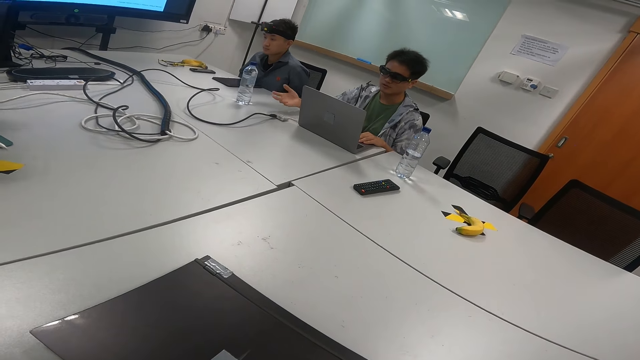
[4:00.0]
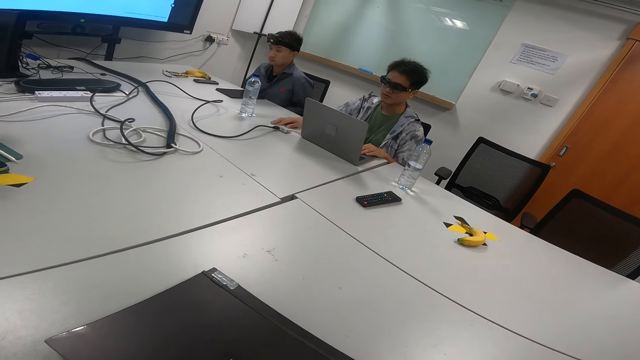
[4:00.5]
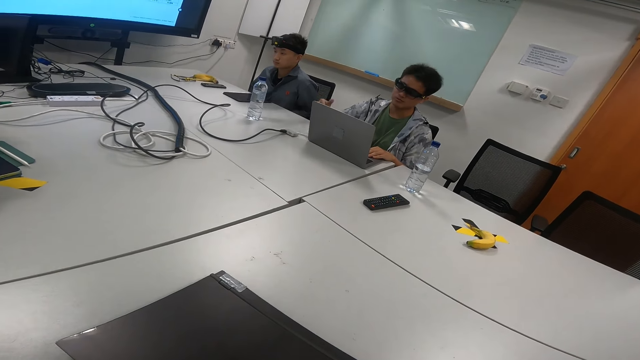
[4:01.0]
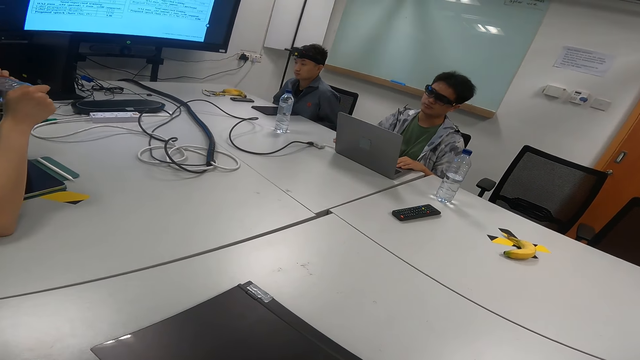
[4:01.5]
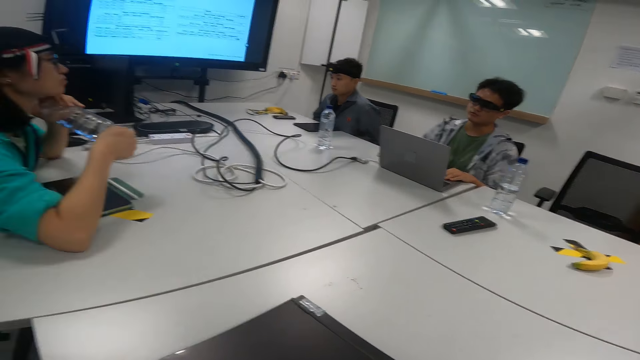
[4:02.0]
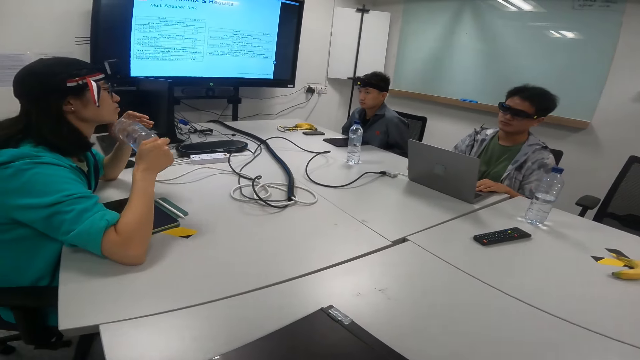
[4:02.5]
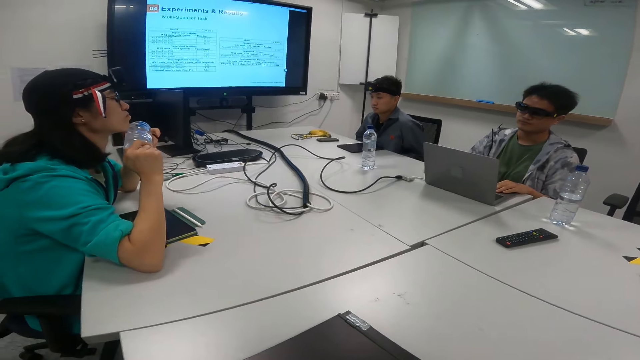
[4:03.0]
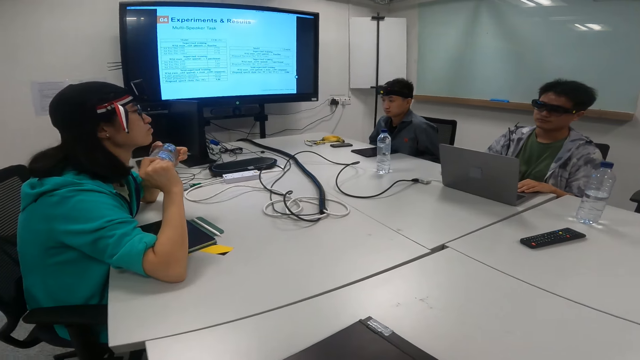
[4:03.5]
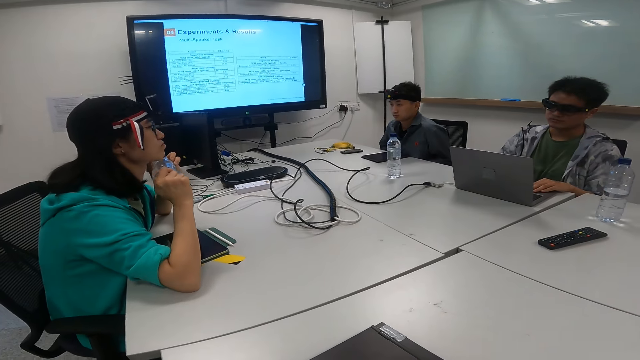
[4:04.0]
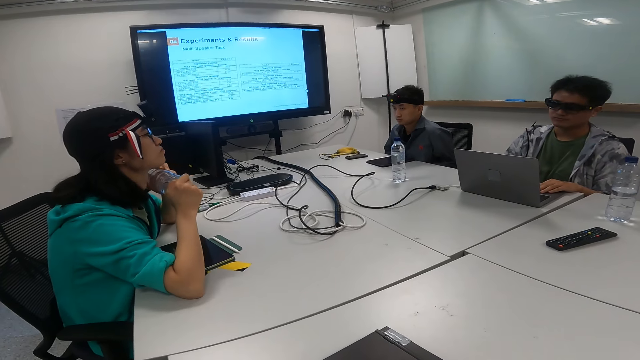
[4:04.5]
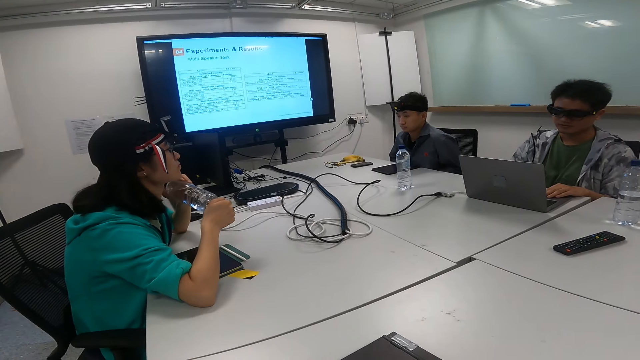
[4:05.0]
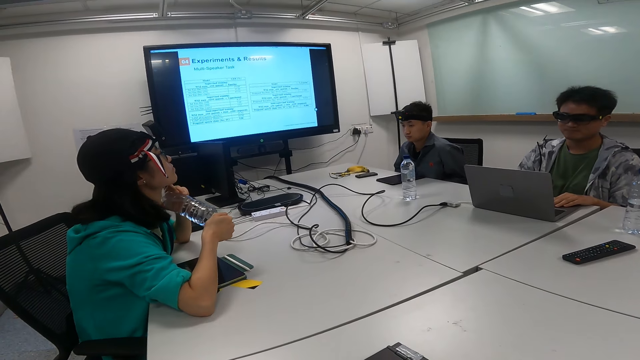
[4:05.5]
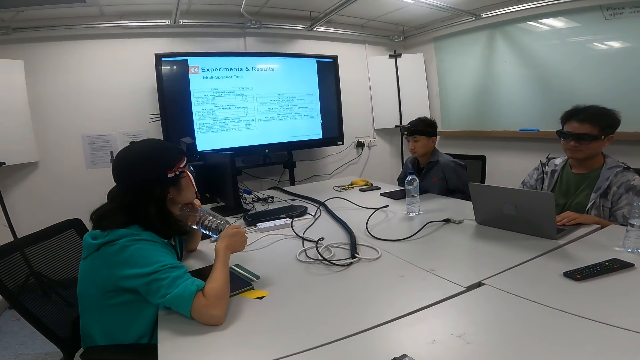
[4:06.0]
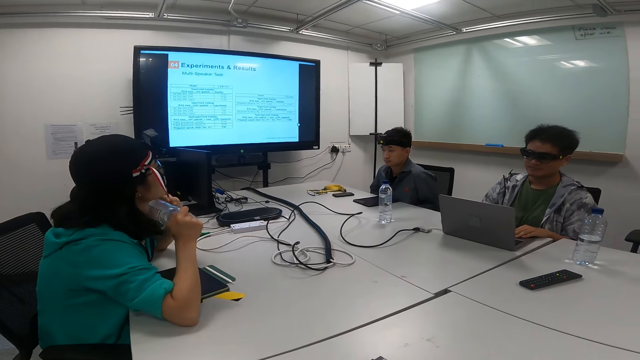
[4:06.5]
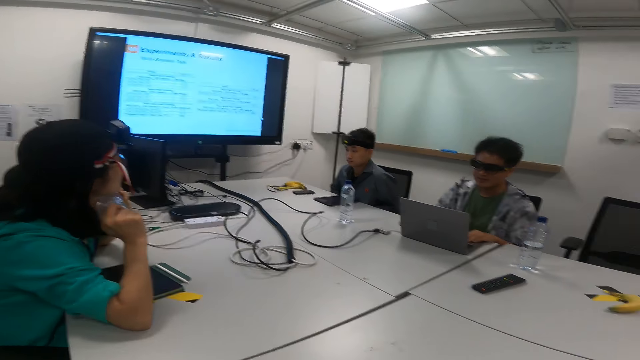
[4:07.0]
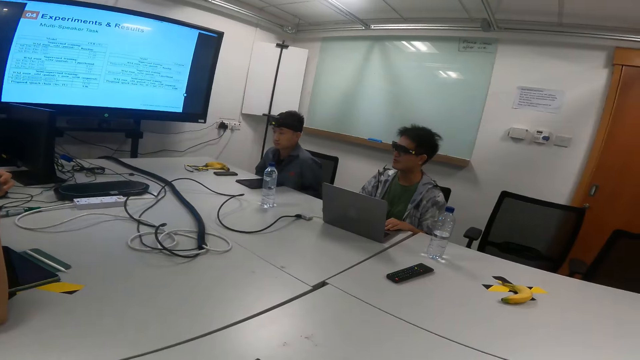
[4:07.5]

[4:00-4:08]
The camera wearer watches television.

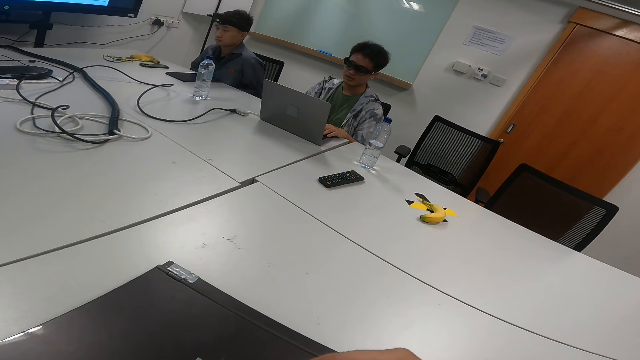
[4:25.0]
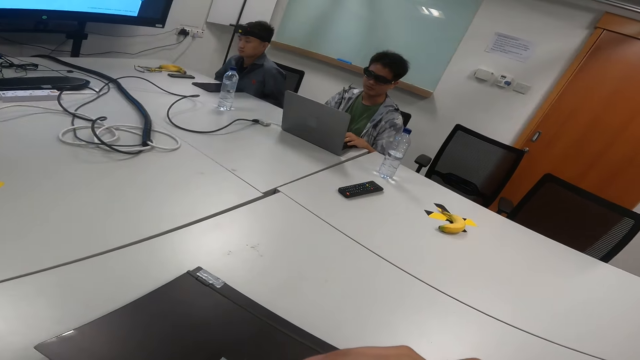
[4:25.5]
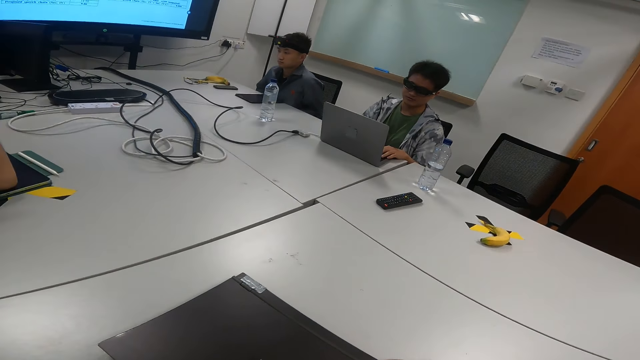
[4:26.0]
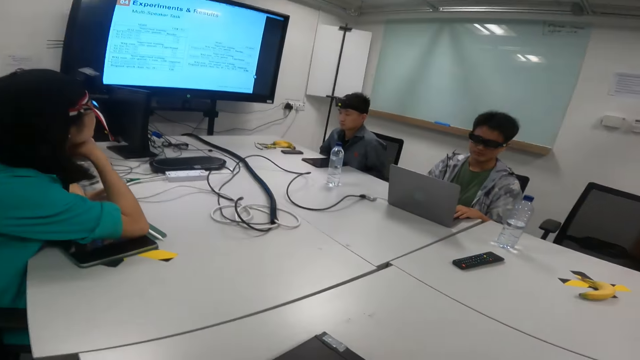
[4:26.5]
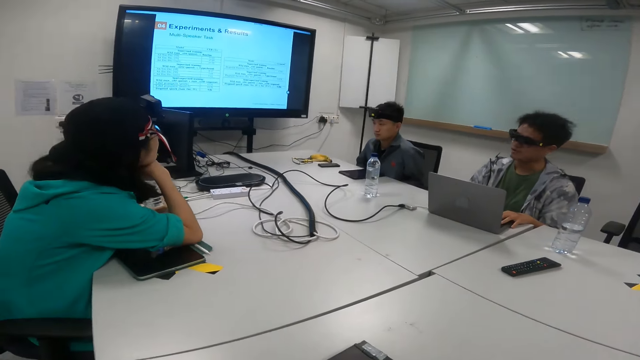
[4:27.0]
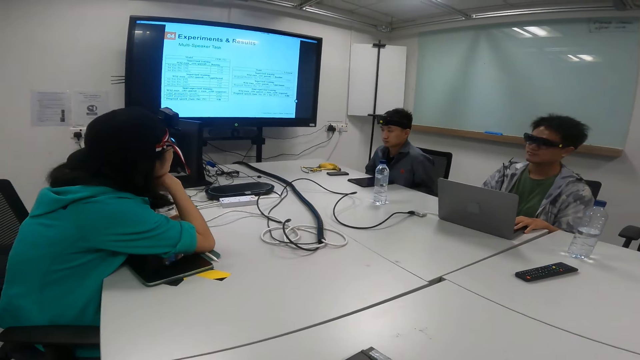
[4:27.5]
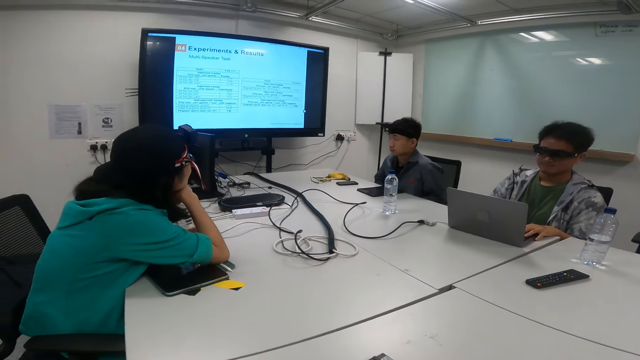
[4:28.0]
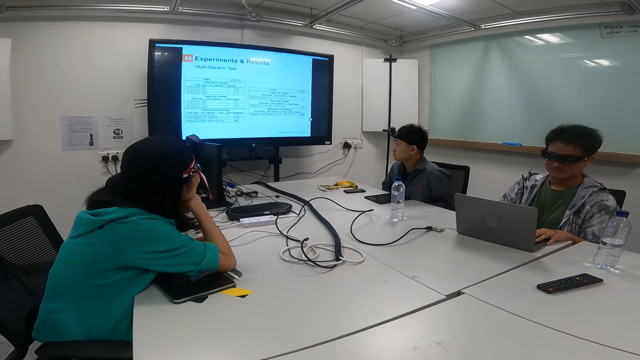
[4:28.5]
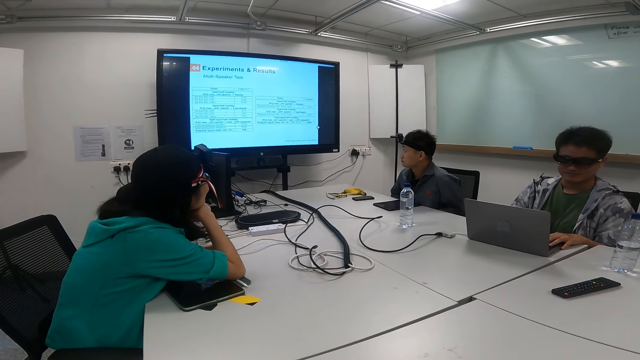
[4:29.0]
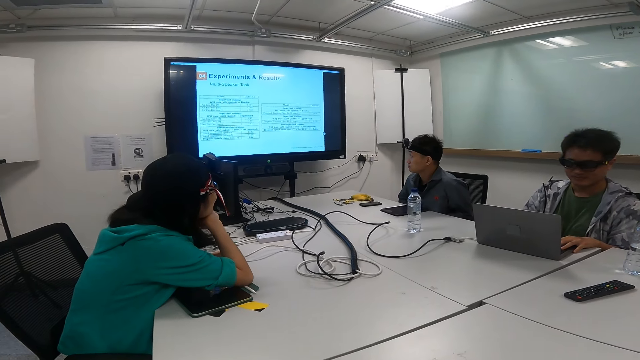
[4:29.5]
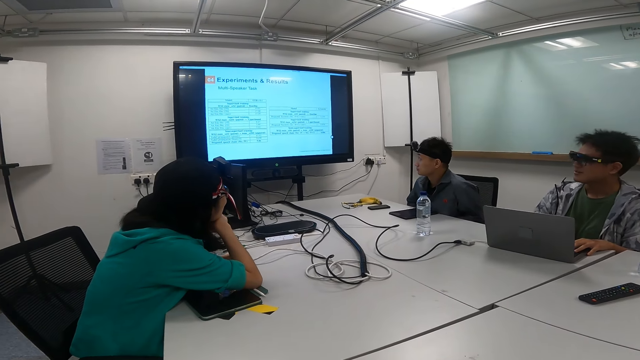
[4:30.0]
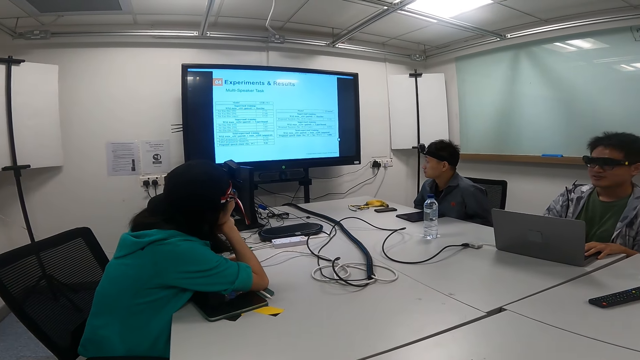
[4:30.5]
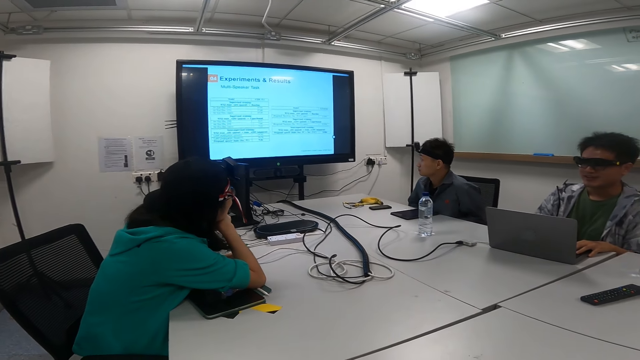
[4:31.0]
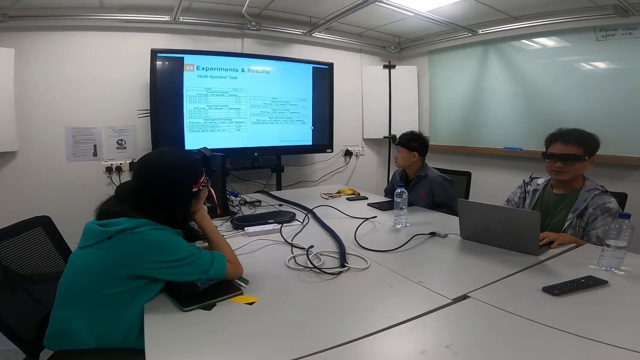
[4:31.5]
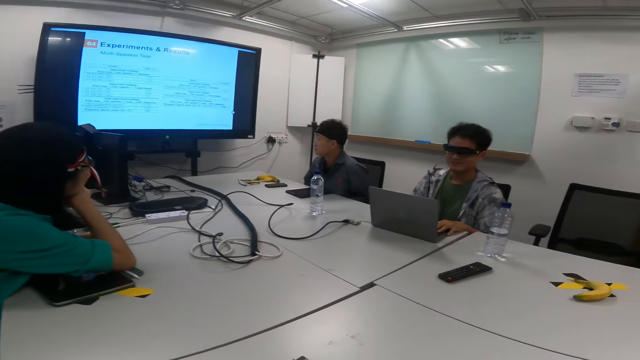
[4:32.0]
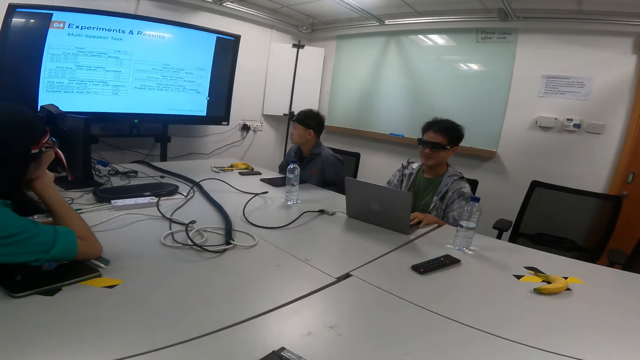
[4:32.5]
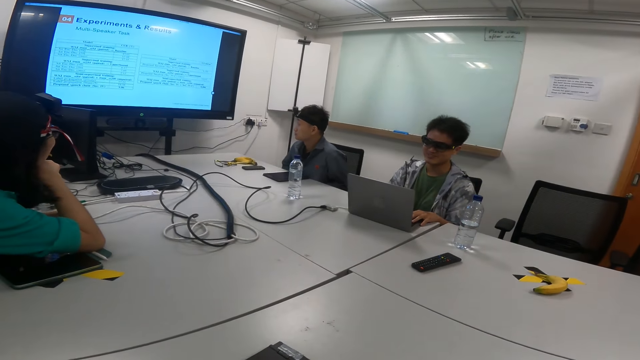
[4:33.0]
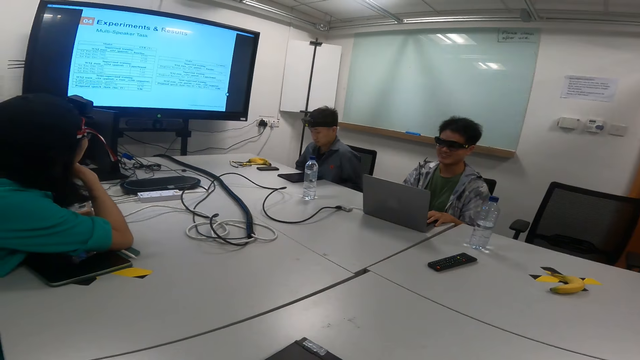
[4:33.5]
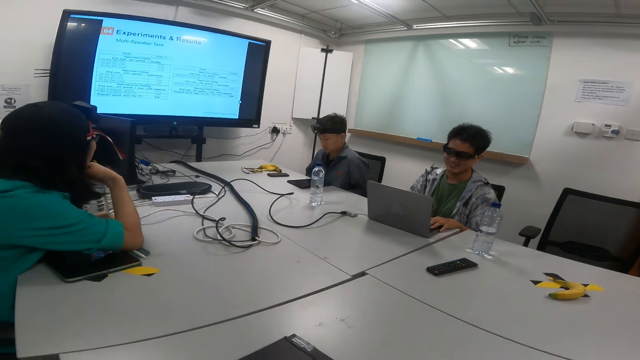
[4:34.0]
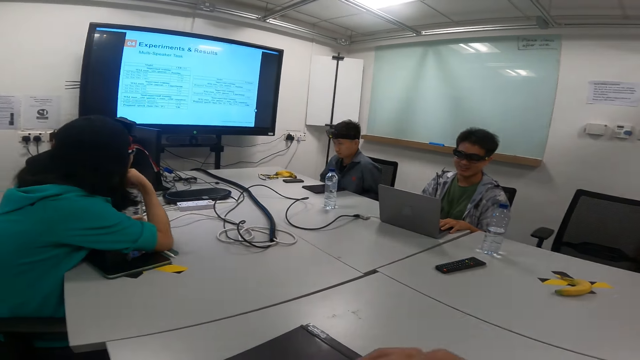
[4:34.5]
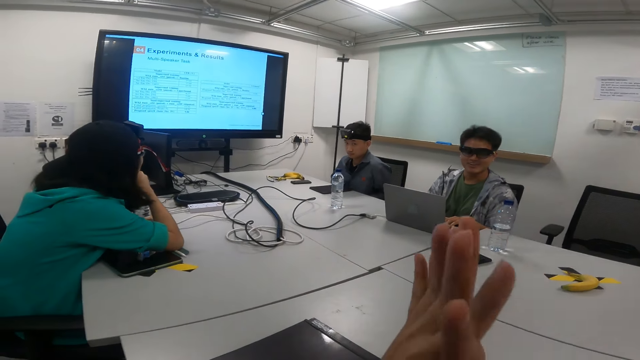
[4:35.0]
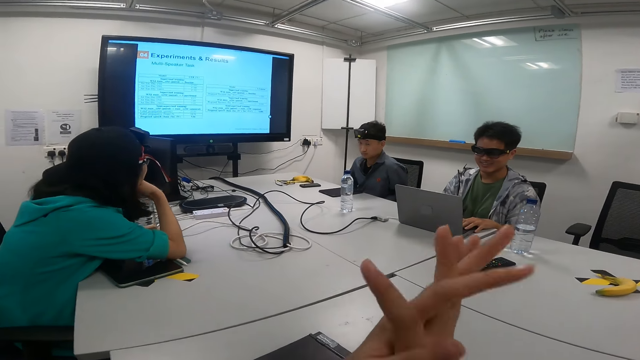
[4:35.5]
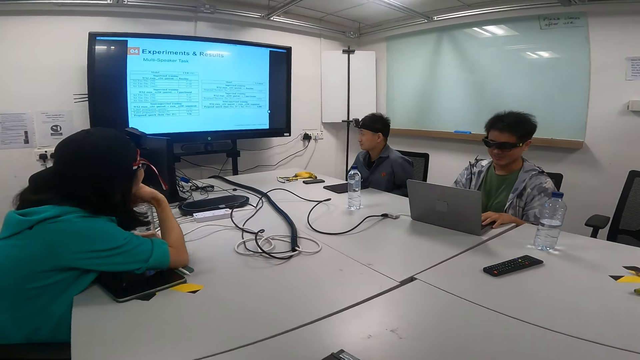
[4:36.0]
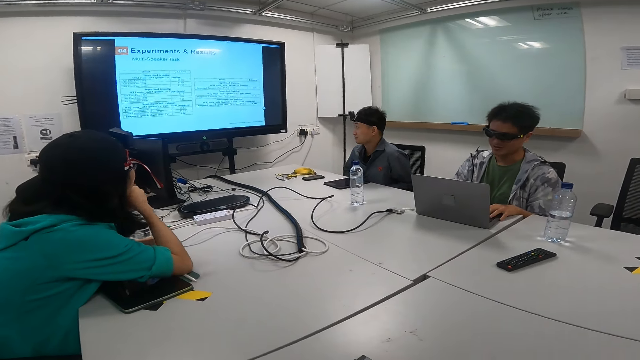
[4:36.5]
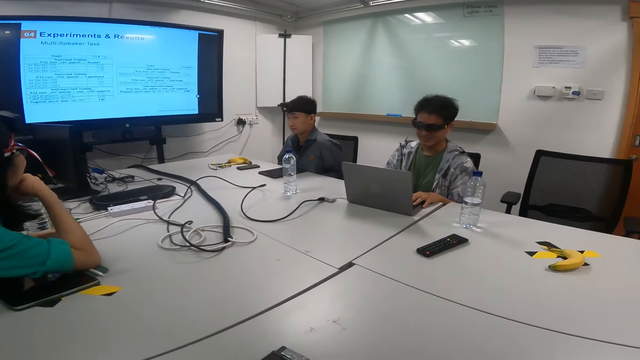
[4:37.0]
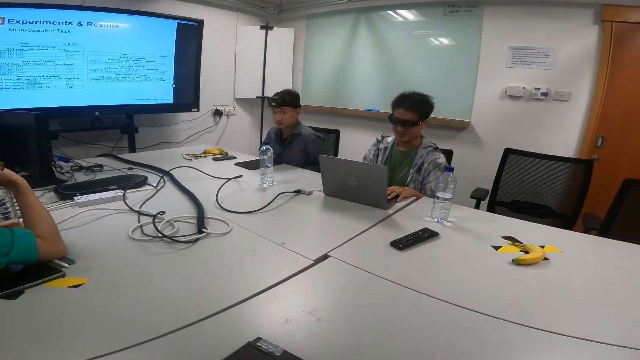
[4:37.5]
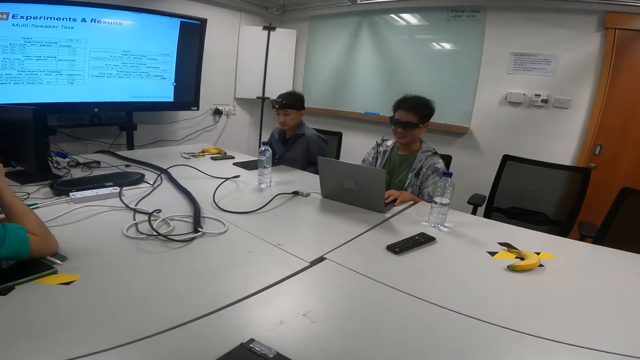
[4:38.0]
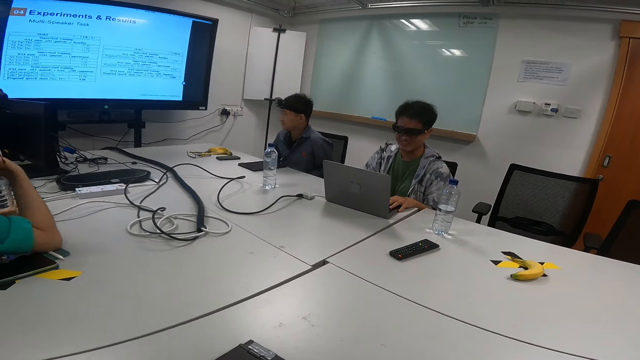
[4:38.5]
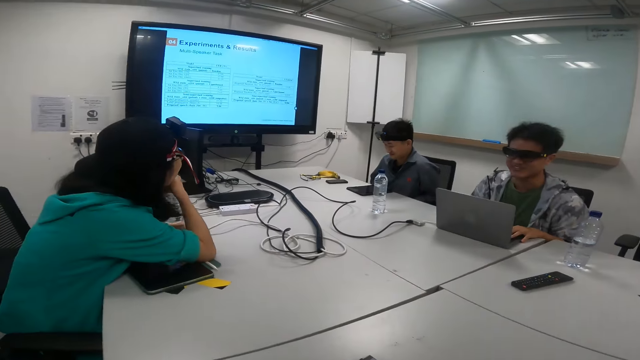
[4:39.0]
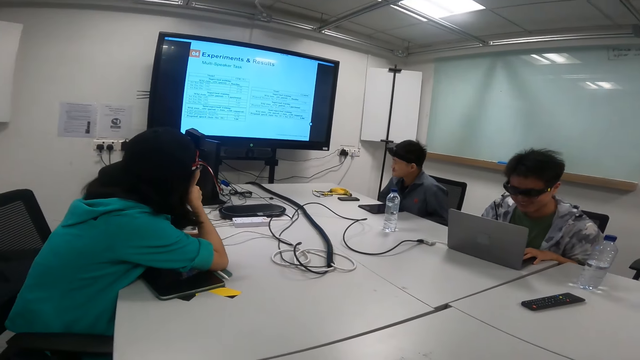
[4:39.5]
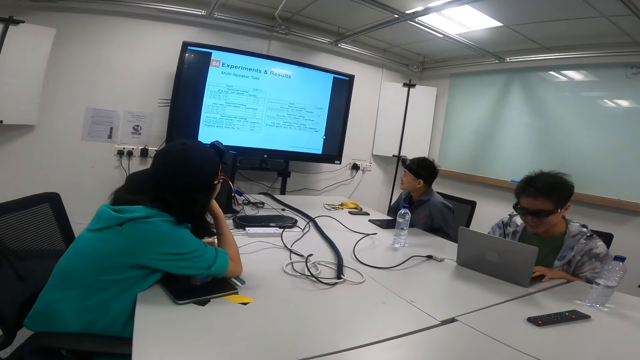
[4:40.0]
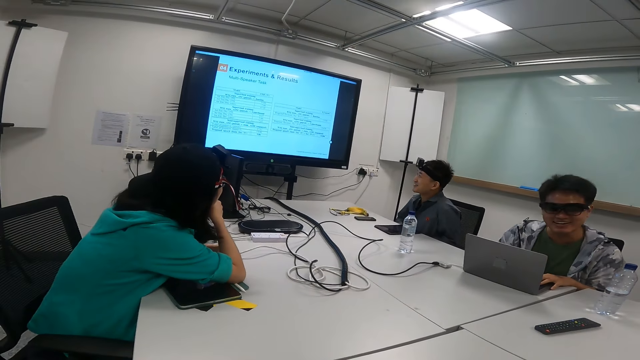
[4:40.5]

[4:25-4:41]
A man and another man sit on the chair in the boardroom. The camera wearer sits on the chair in the boardroom. They talk to the first man. The first man talks to the camera wearer. The camera wearer talks to the first man.
